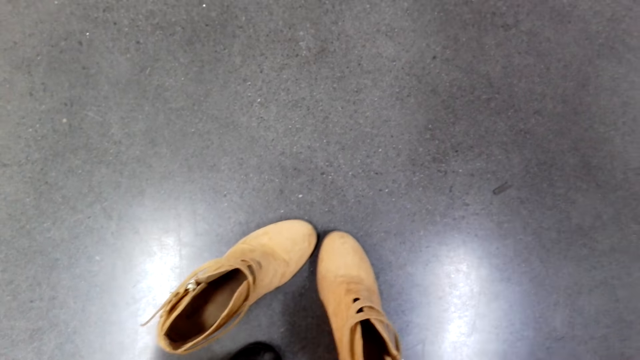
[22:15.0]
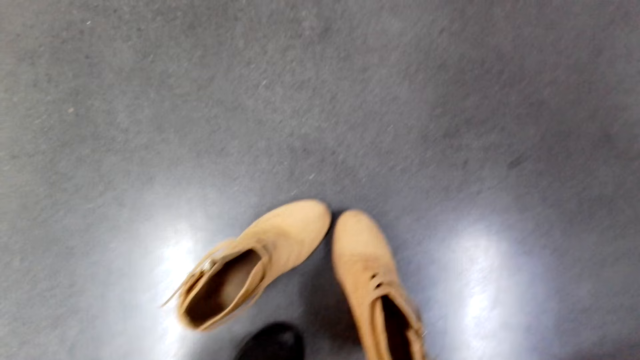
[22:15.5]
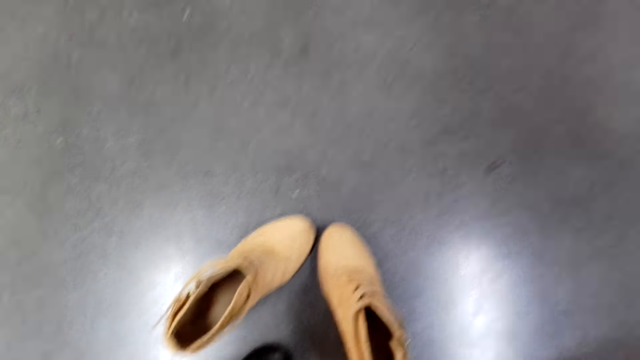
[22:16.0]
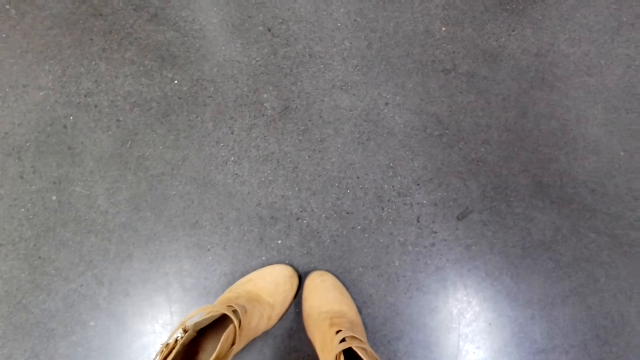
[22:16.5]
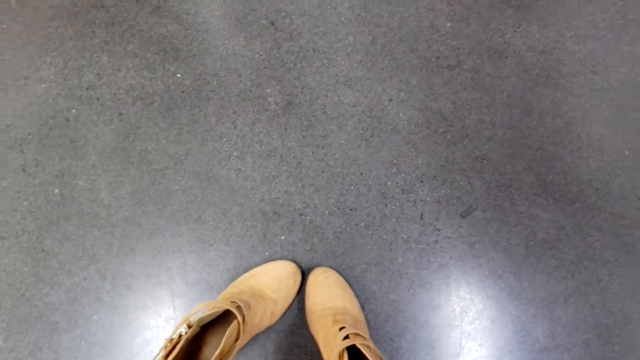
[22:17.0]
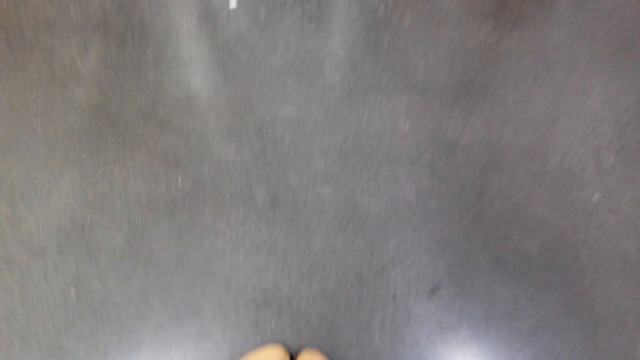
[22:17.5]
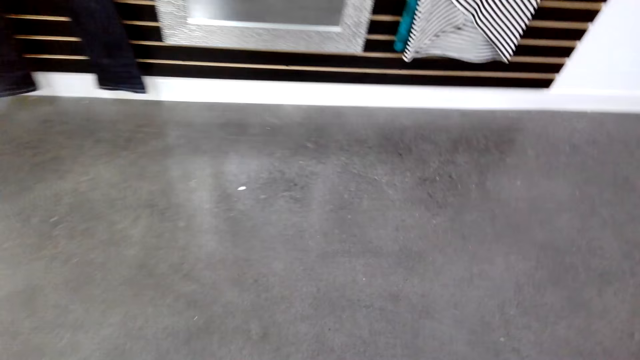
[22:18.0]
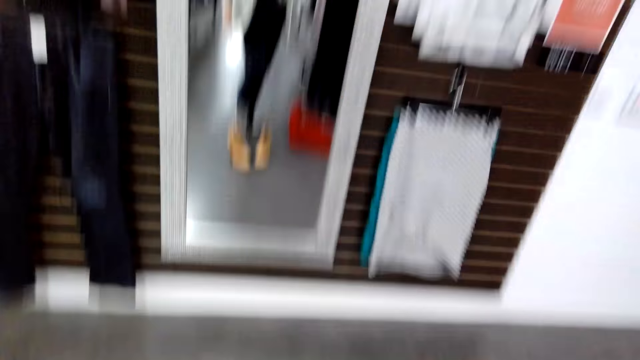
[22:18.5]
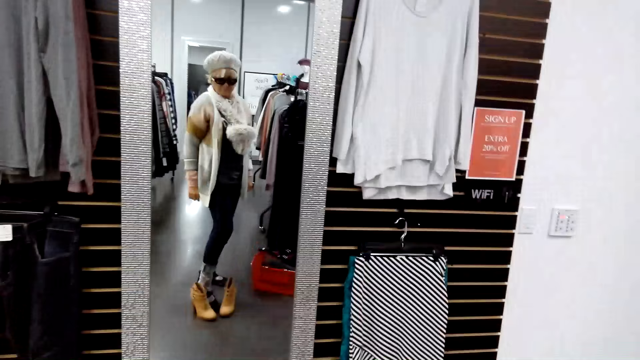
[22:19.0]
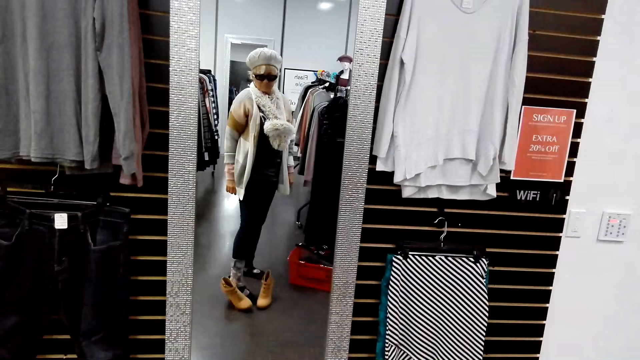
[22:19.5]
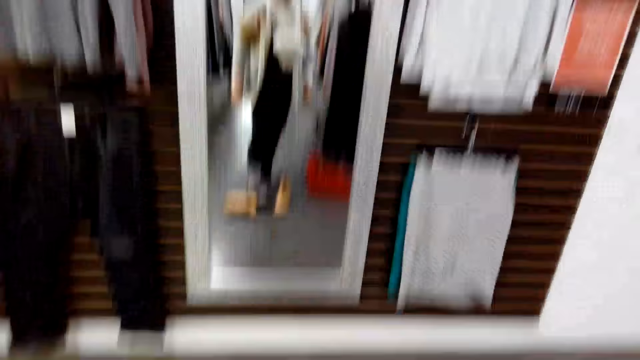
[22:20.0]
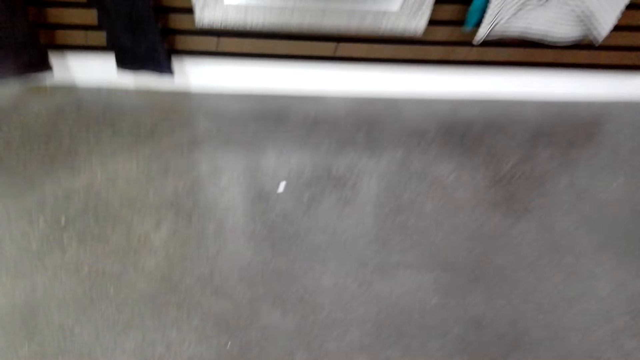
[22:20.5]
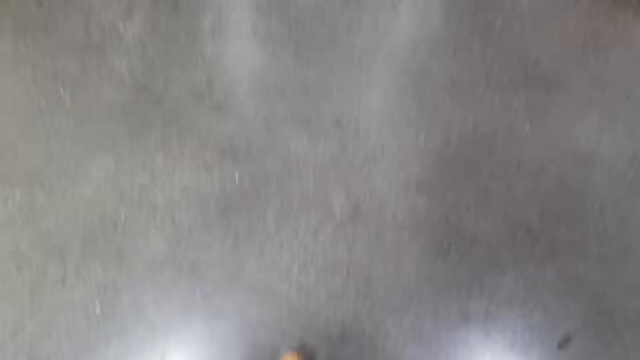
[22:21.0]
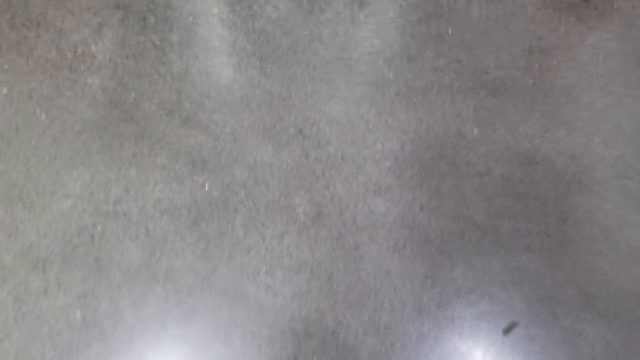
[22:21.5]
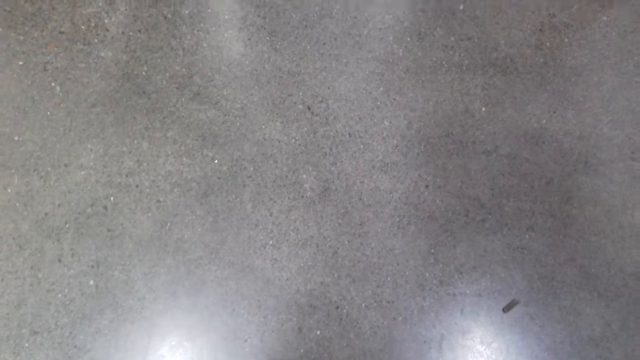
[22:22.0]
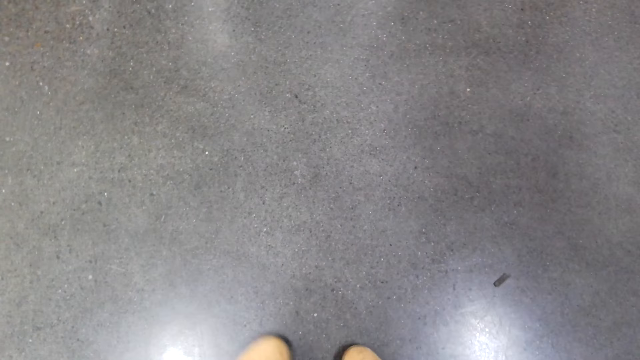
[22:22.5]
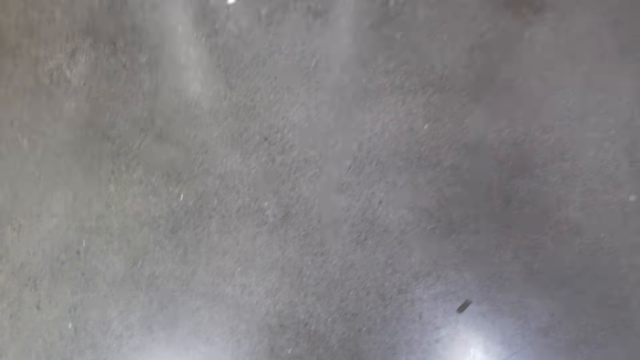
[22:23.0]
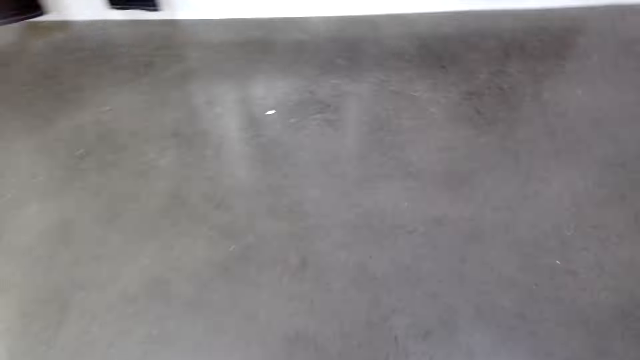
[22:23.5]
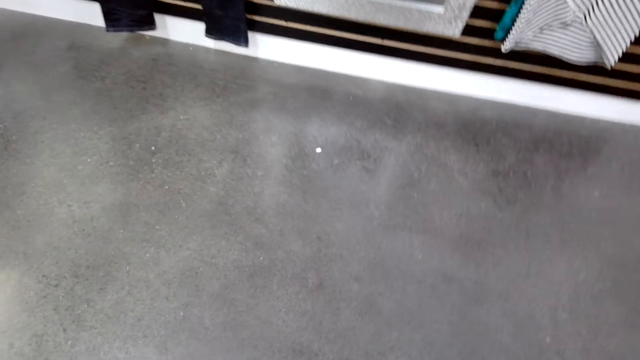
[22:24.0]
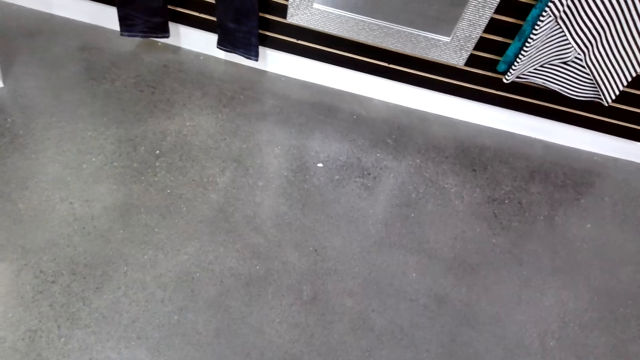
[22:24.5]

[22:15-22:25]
The camera wearer looks at the mirror. They look around.

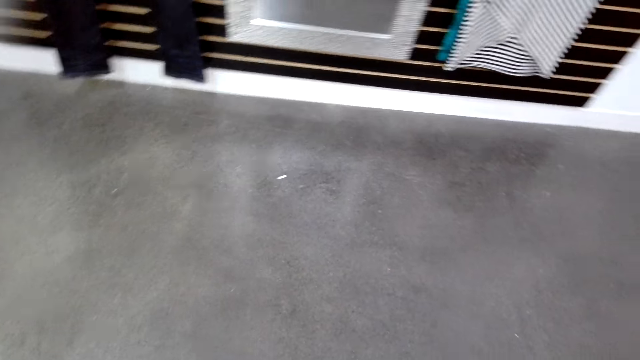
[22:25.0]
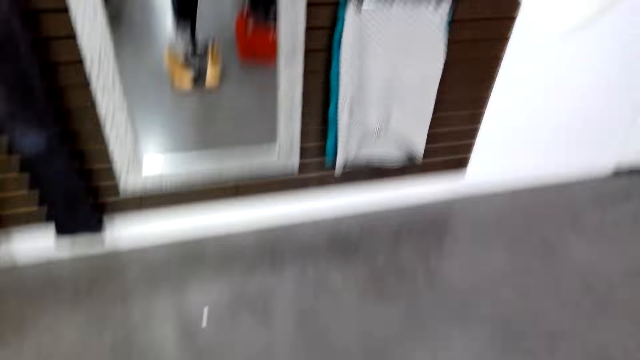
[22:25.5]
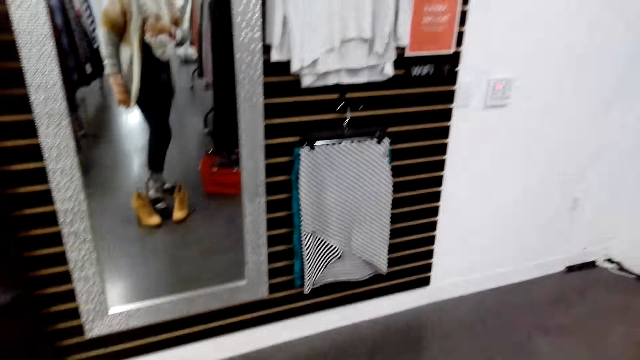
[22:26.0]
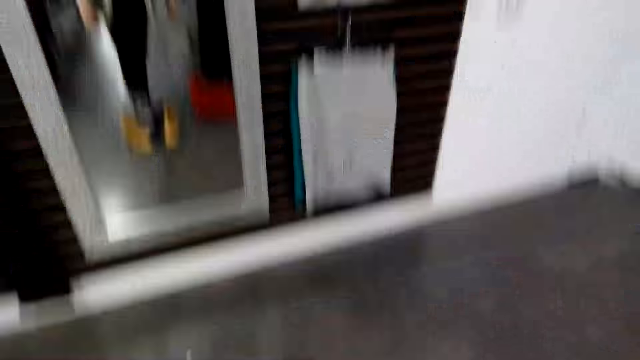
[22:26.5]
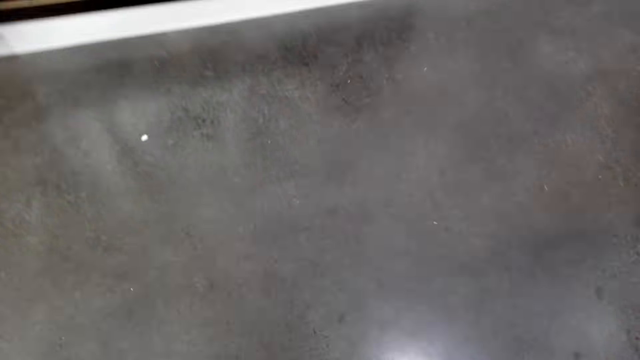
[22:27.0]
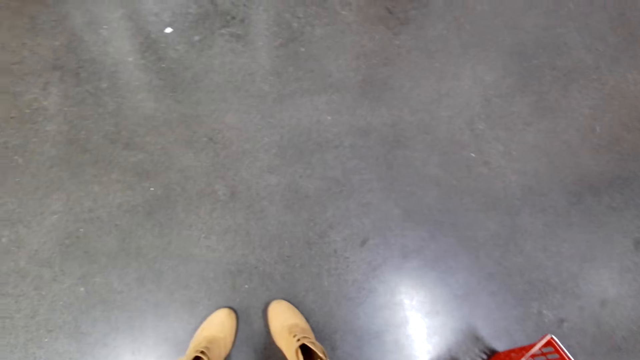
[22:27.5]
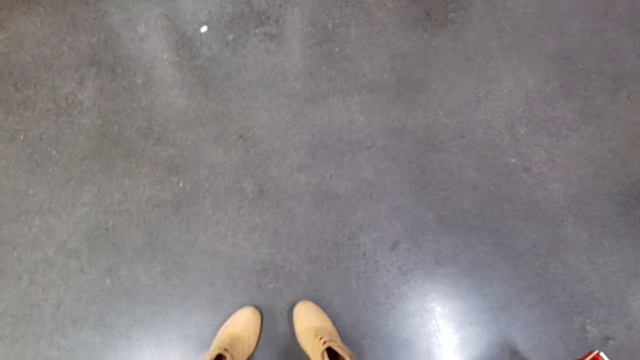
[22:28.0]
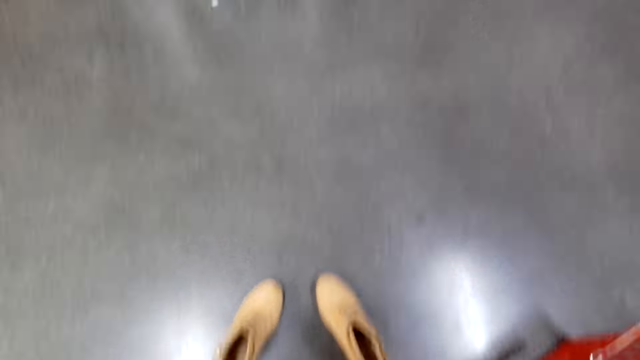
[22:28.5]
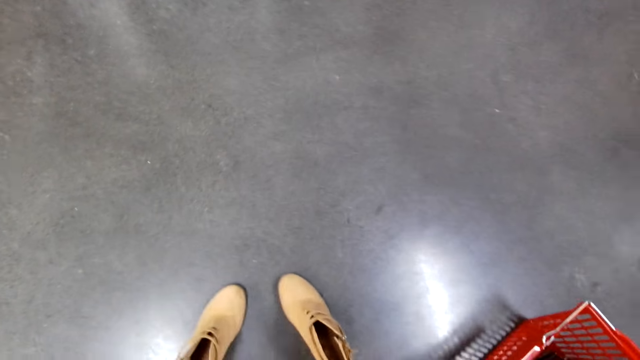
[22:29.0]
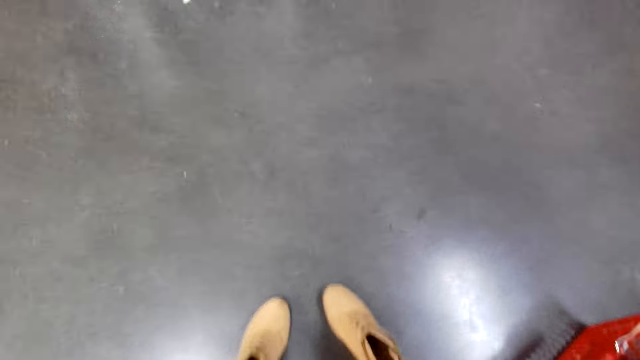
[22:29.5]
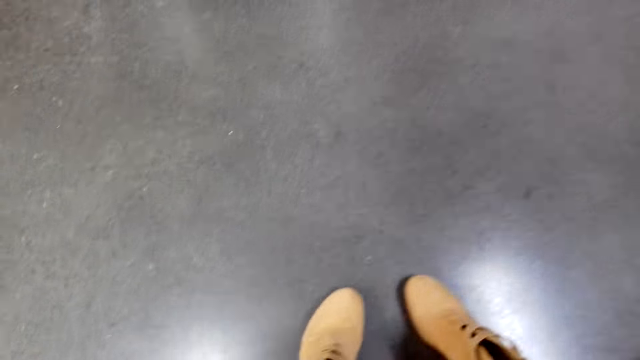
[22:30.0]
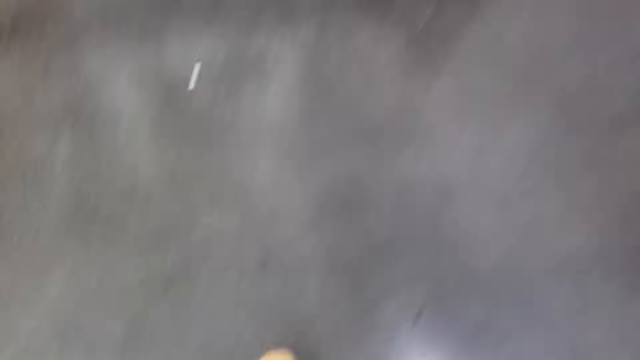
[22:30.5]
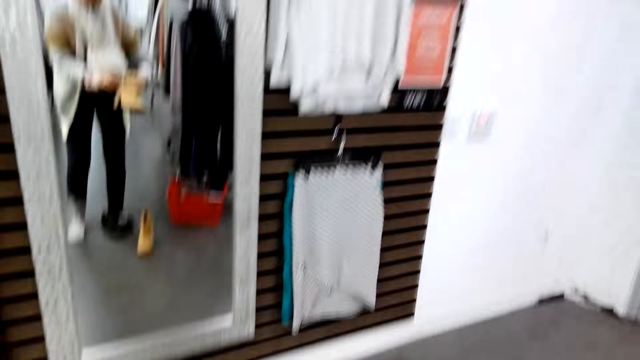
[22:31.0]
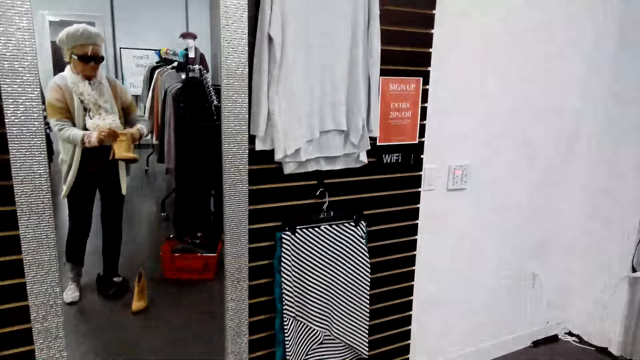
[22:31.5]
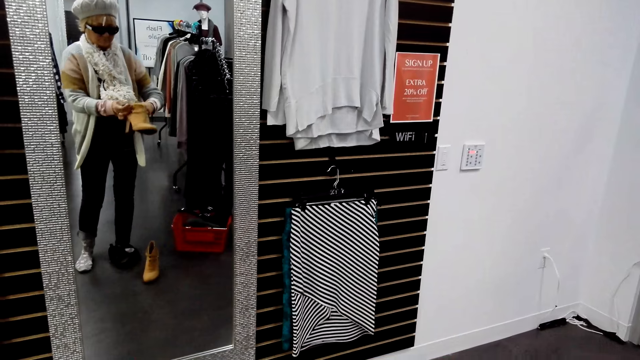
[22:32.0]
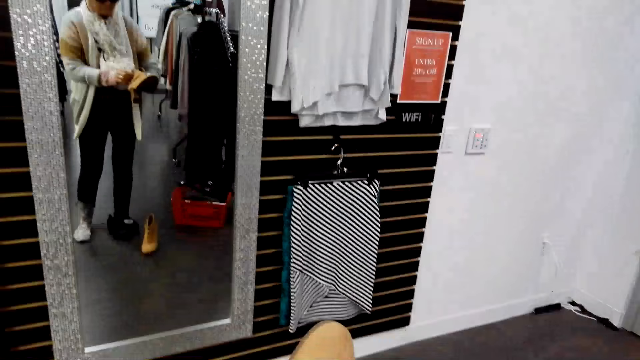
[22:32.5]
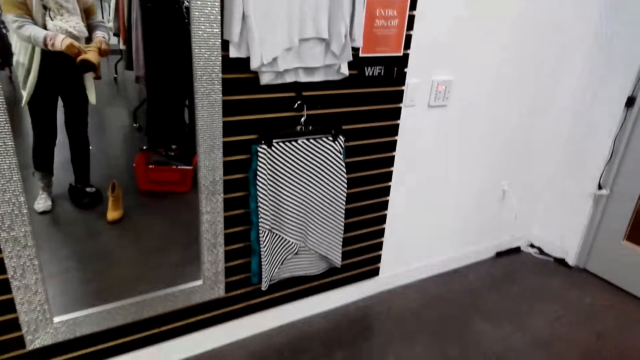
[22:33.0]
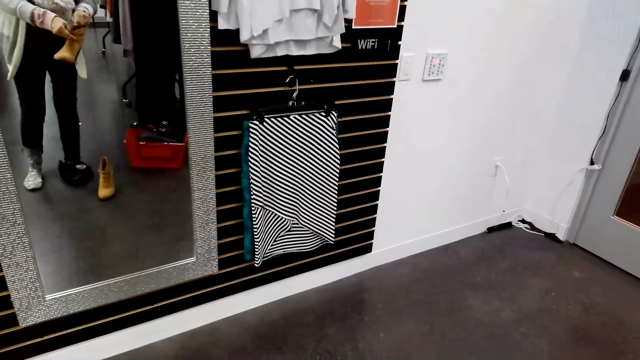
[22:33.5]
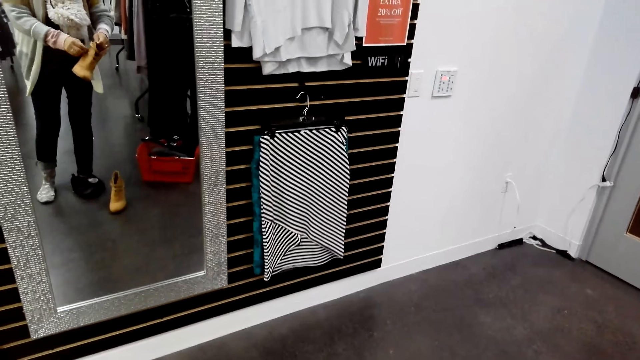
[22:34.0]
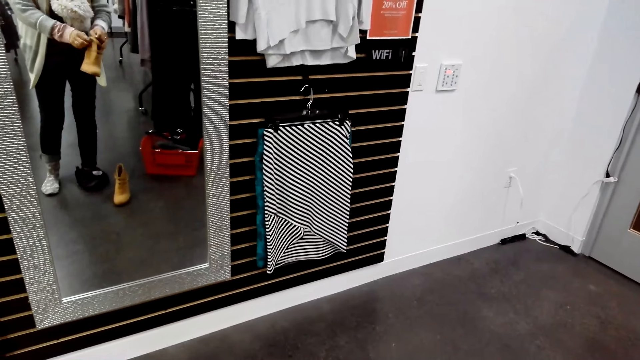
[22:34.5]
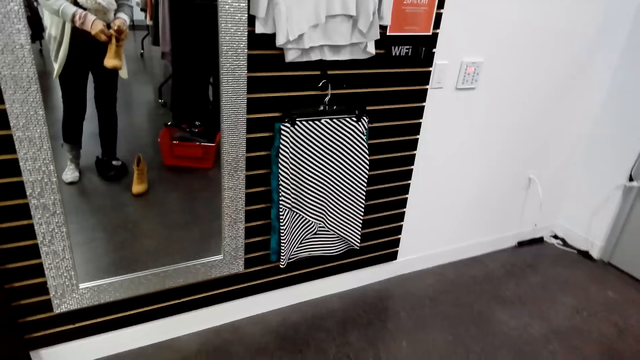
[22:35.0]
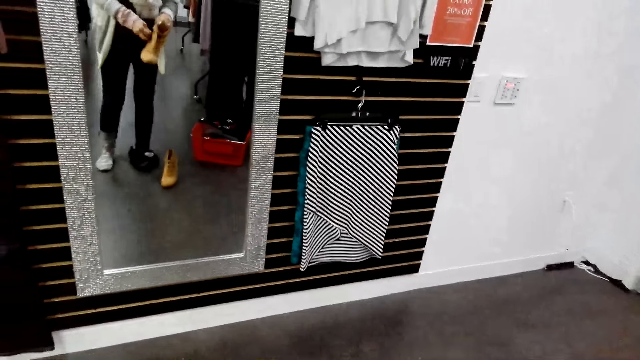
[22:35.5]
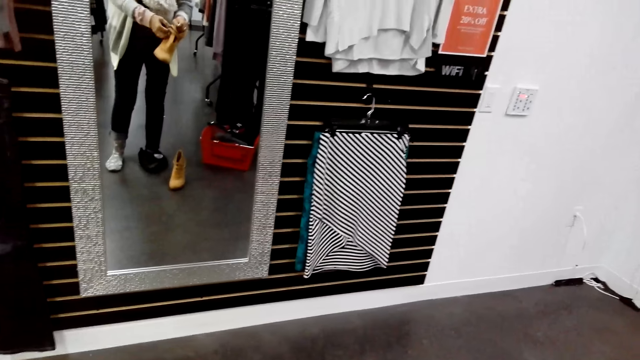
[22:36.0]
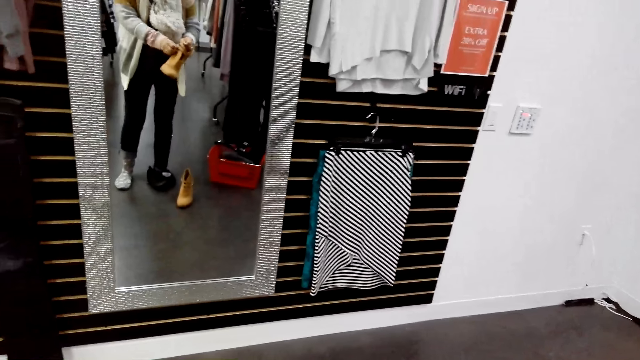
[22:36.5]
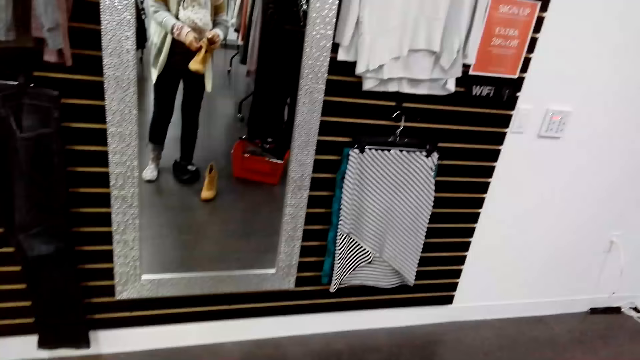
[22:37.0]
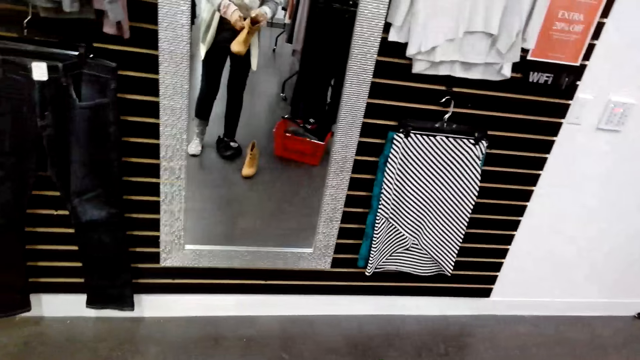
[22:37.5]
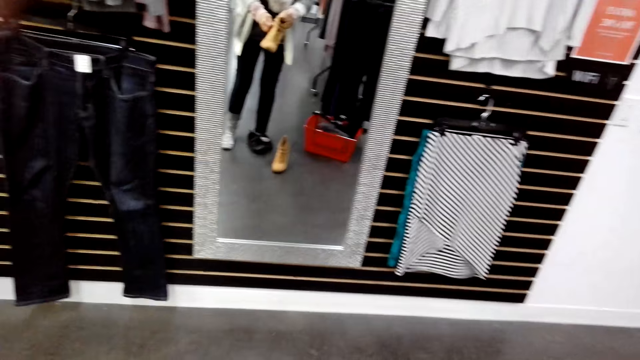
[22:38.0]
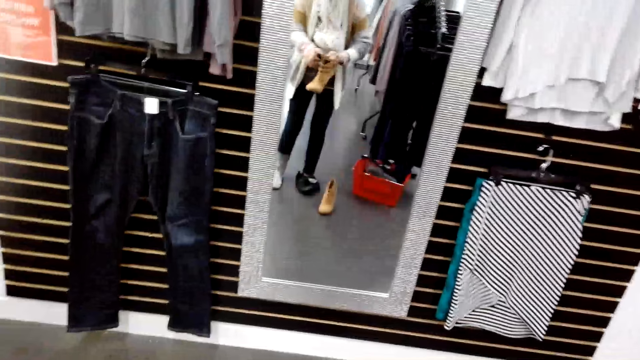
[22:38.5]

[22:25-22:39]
The camera wearer looks at the mirror. They look around. They look at the mirror.
